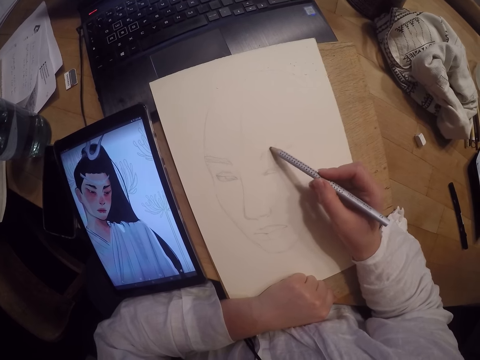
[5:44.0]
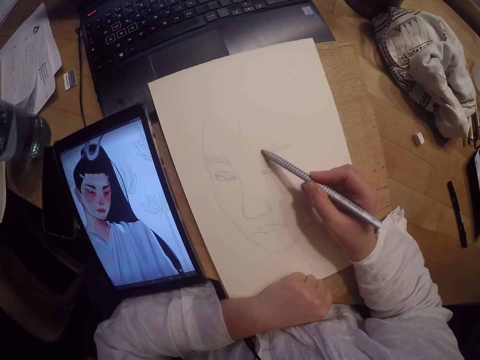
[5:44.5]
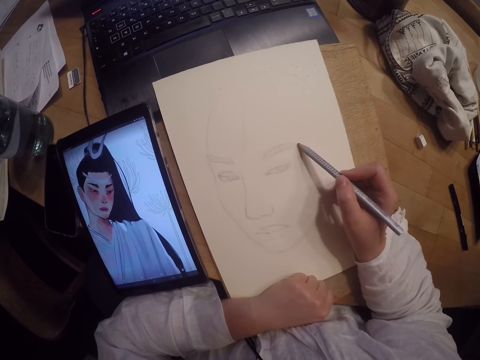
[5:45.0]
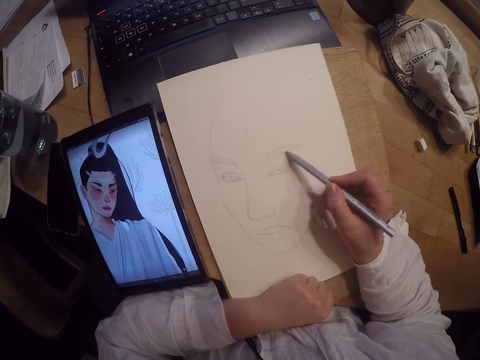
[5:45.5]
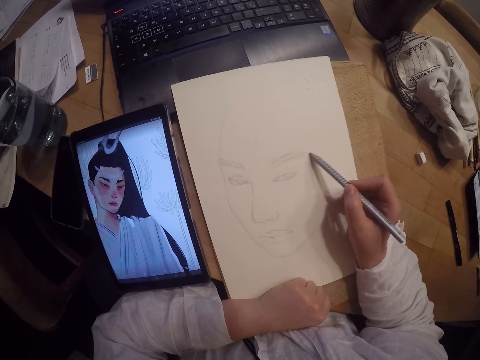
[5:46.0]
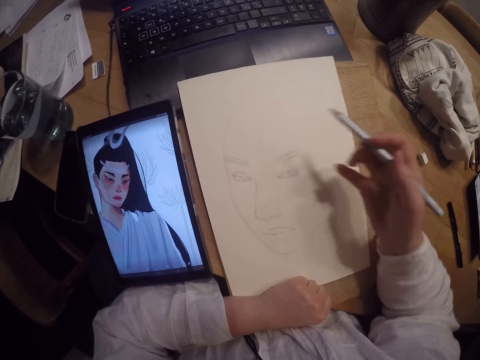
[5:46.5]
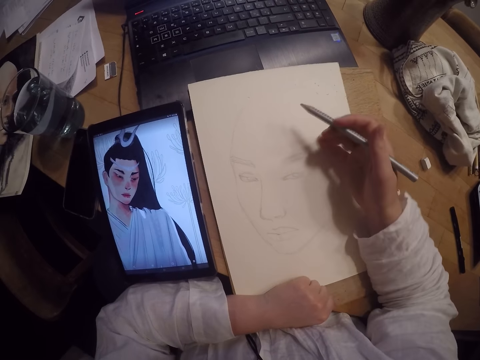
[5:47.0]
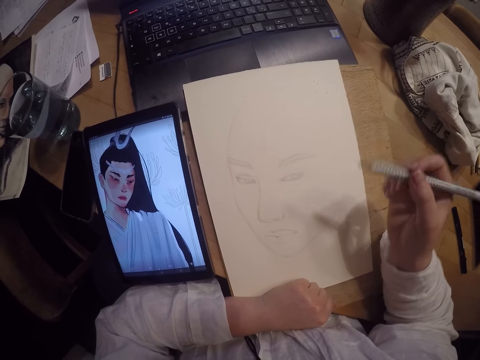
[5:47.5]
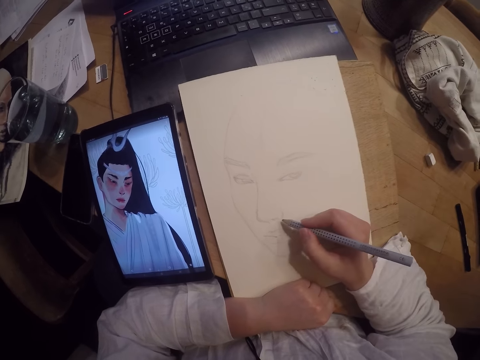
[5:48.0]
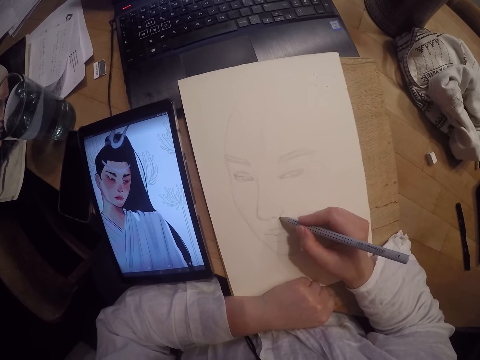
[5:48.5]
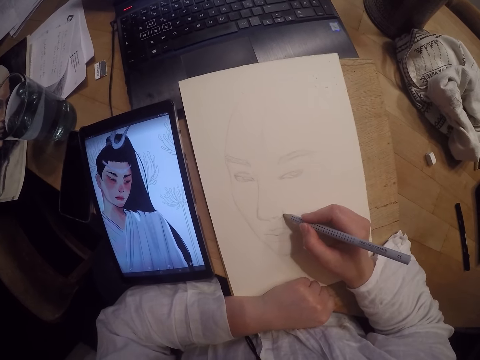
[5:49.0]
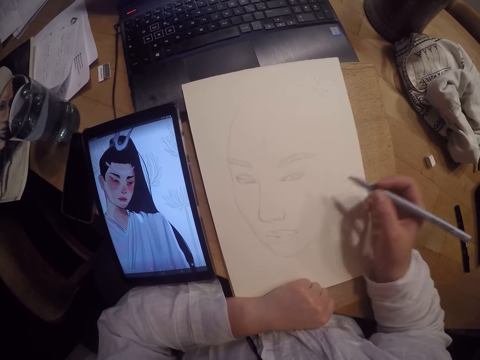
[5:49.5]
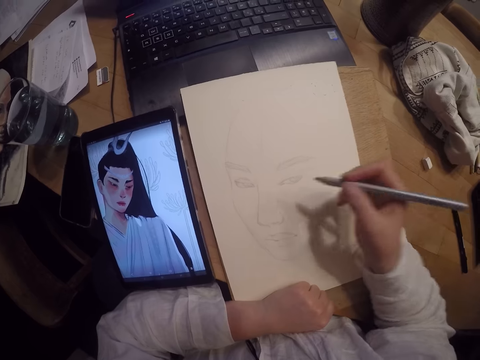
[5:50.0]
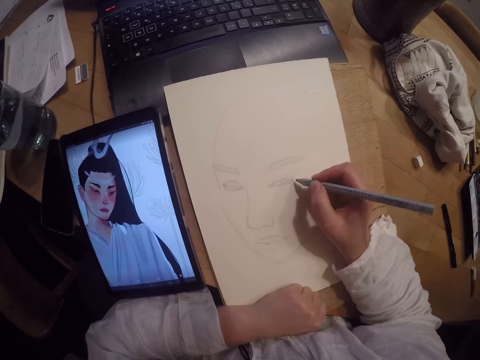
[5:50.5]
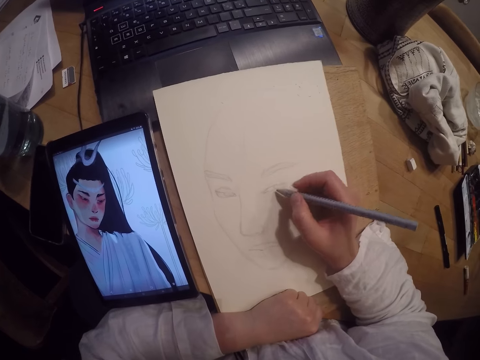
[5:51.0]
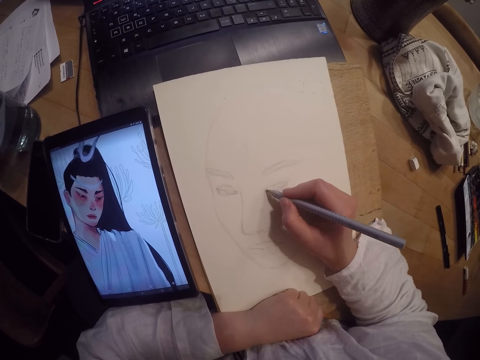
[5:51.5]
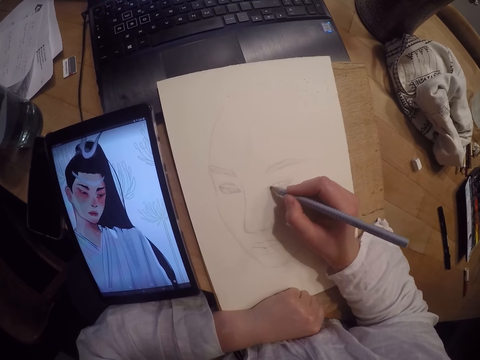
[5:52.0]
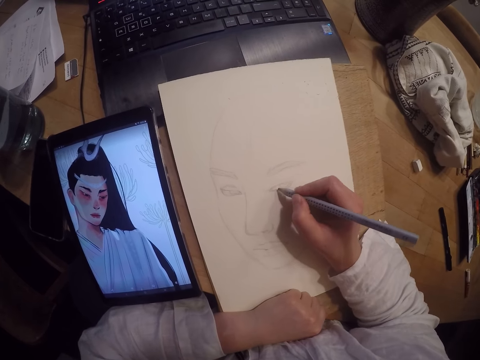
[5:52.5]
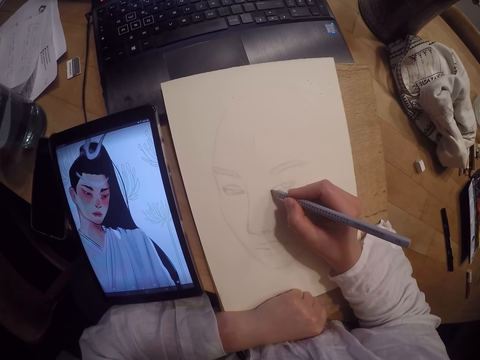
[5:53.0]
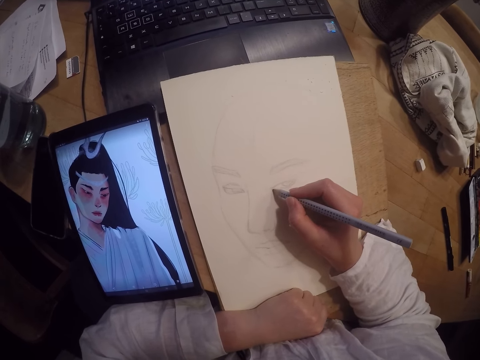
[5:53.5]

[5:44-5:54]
The camera wearer wipes the paper. They draw on the paper.

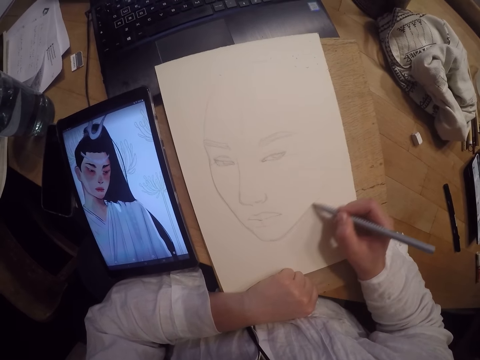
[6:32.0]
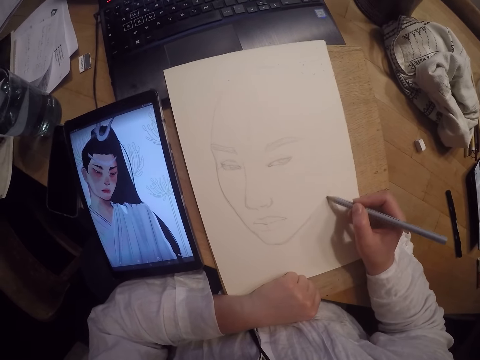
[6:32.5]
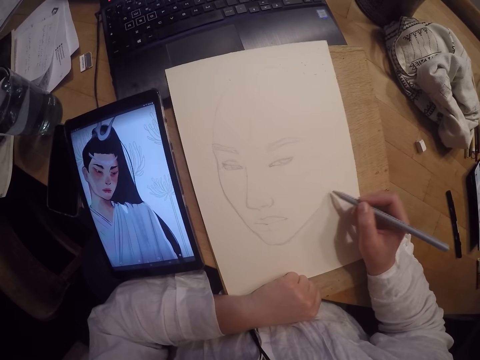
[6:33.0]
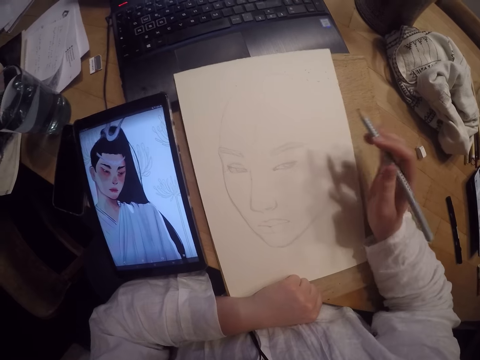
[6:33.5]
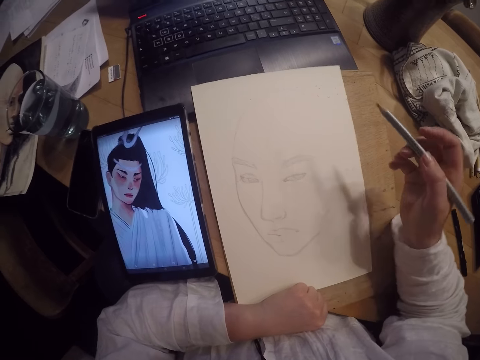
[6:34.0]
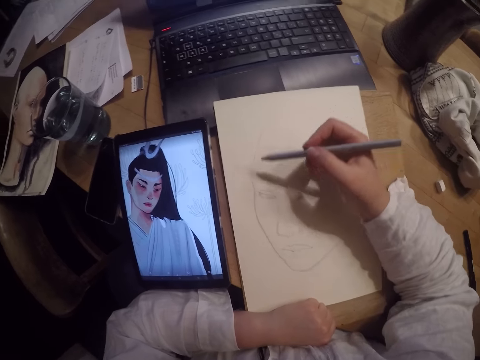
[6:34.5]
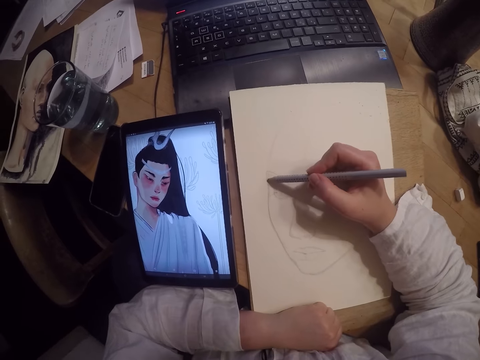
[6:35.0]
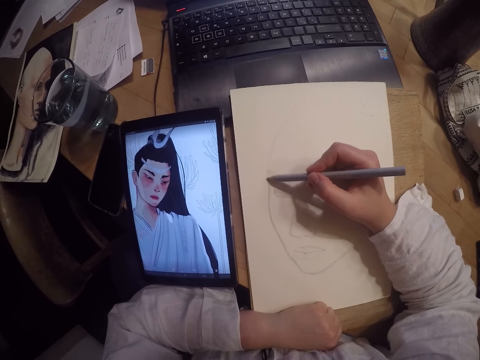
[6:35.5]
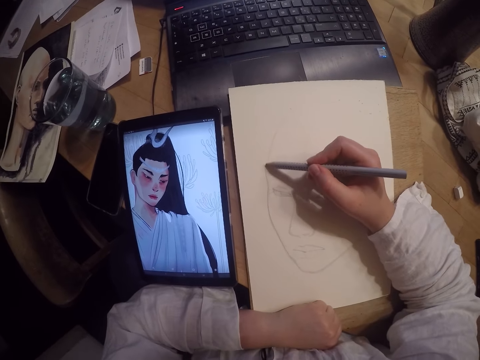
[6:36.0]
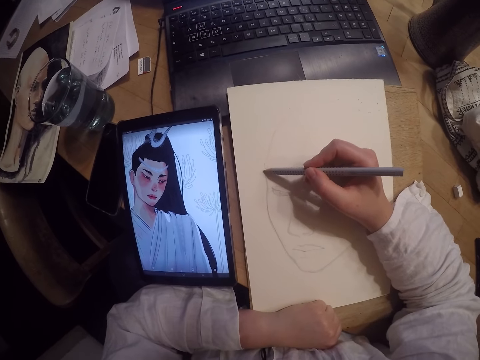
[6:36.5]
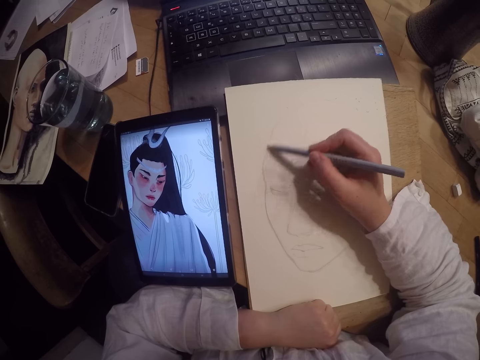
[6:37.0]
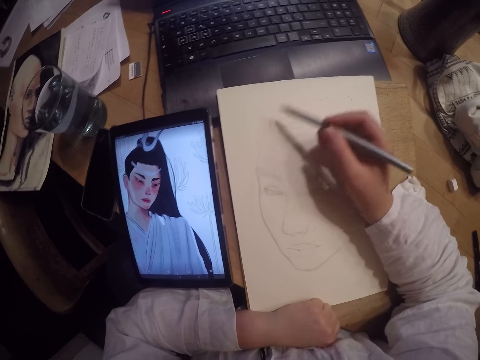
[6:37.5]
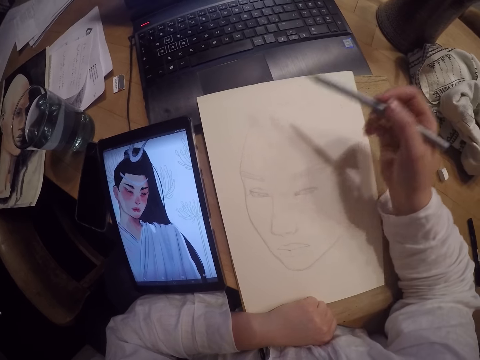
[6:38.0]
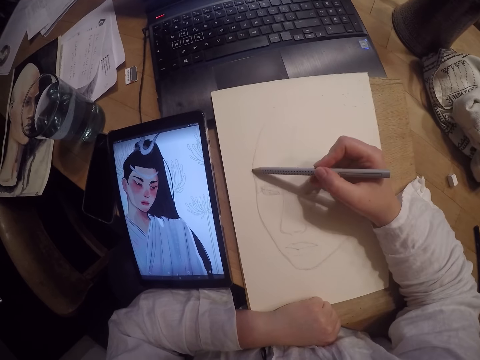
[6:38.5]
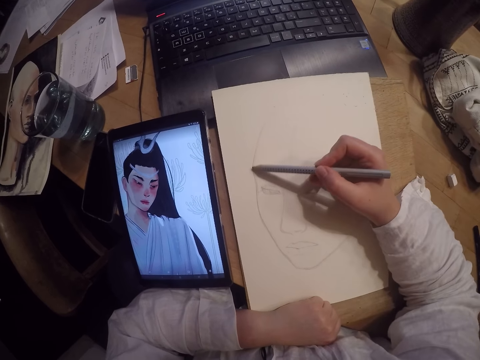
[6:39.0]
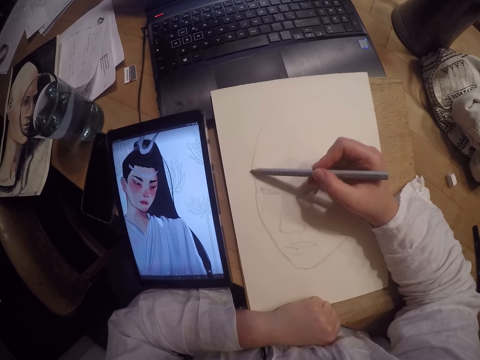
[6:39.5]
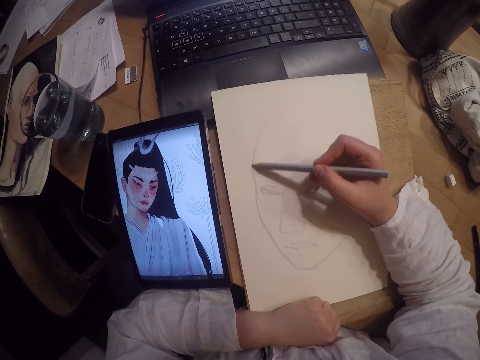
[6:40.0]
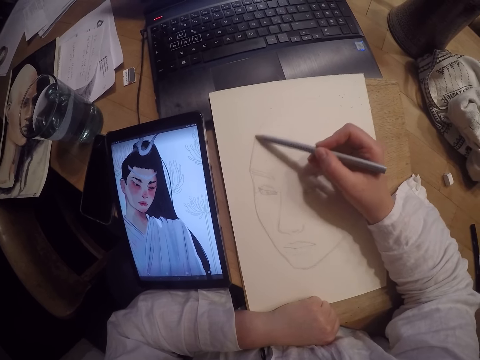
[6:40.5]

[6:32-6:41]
The camera wearer wipes the paper. They draw on the paper.

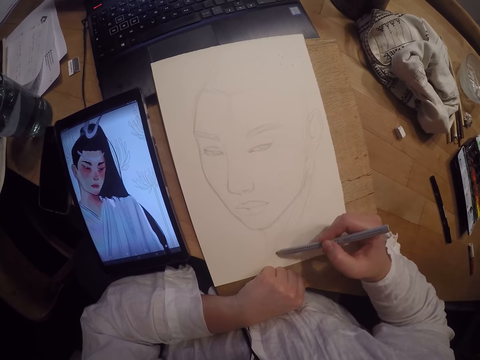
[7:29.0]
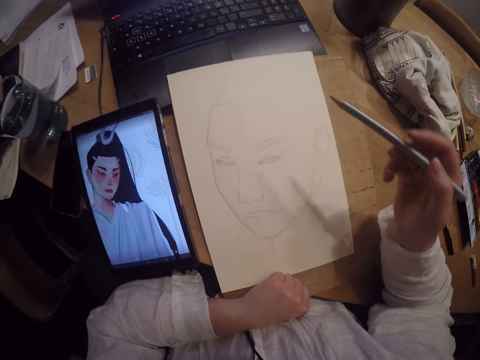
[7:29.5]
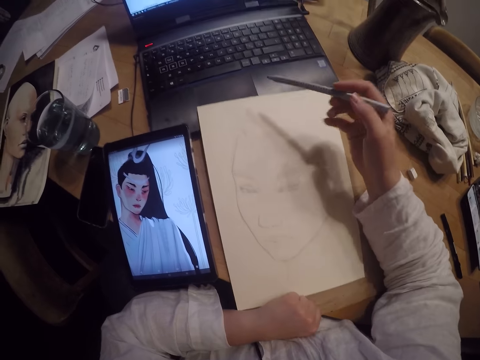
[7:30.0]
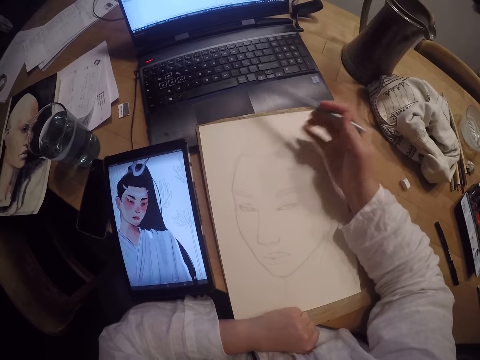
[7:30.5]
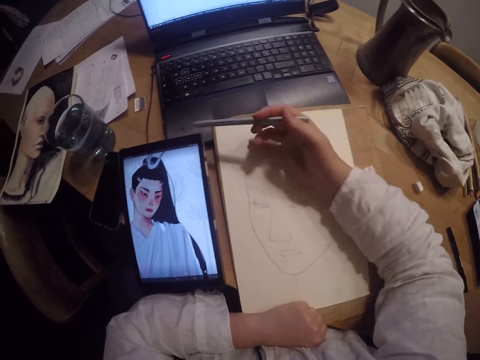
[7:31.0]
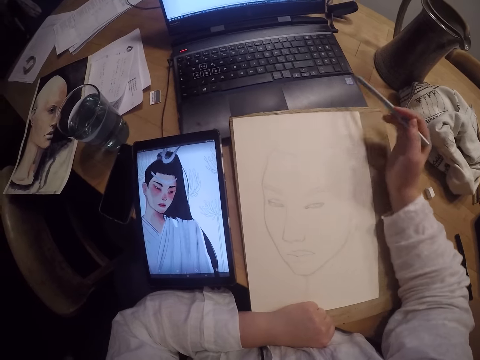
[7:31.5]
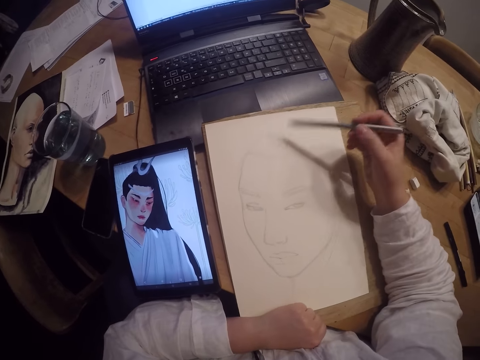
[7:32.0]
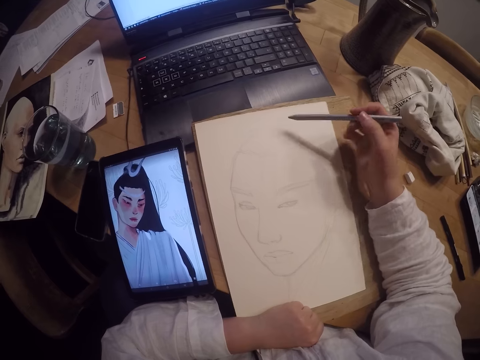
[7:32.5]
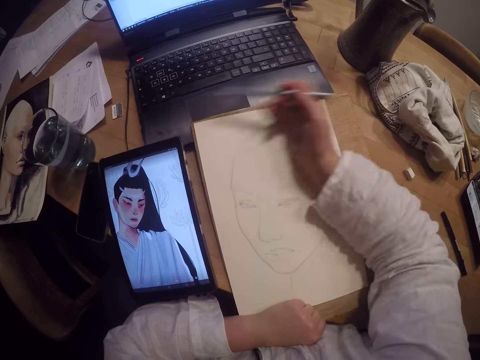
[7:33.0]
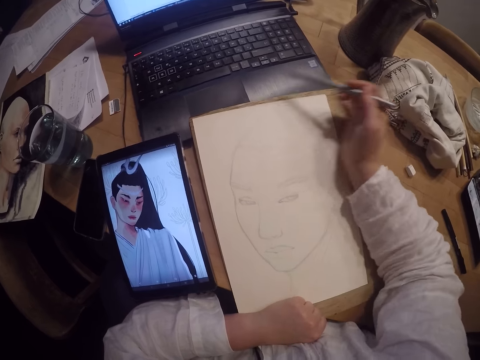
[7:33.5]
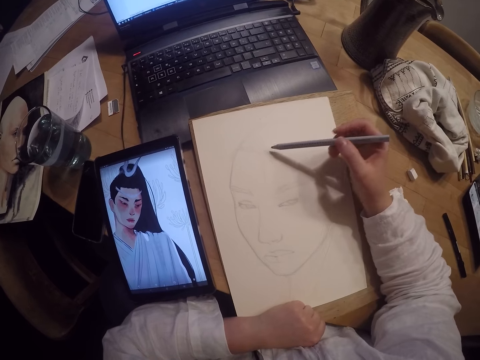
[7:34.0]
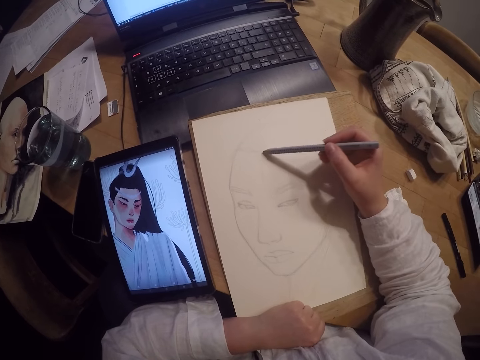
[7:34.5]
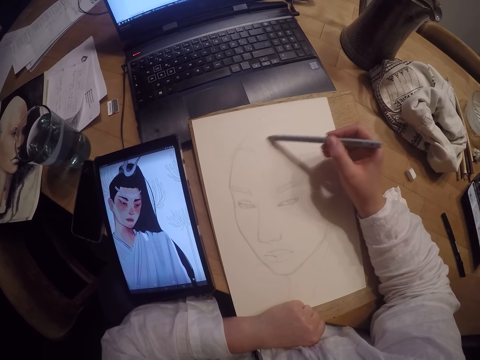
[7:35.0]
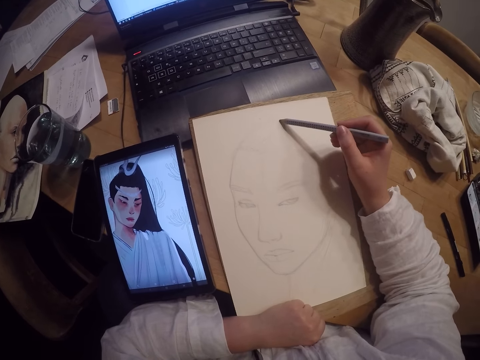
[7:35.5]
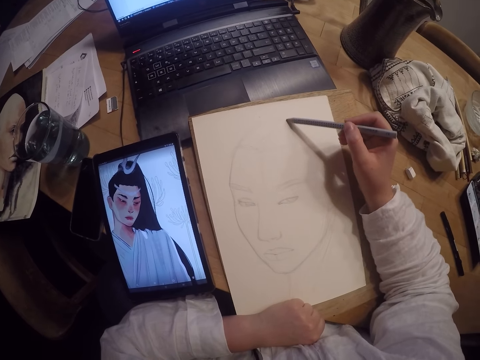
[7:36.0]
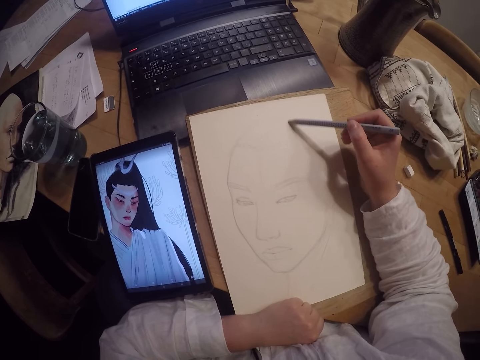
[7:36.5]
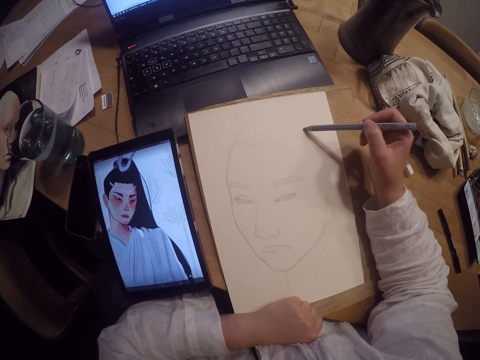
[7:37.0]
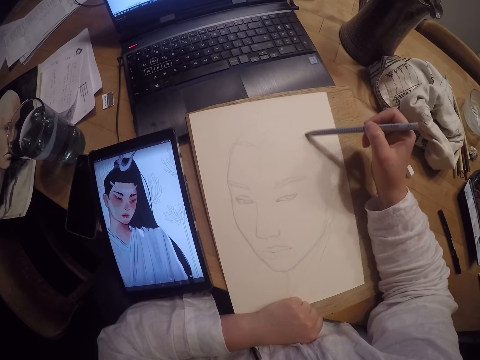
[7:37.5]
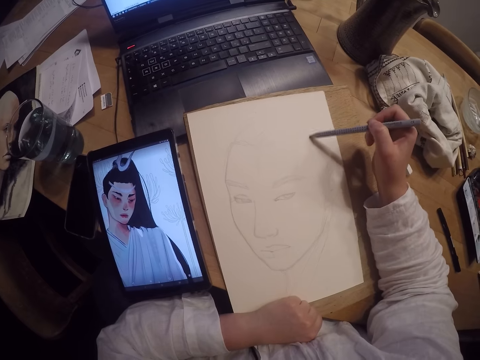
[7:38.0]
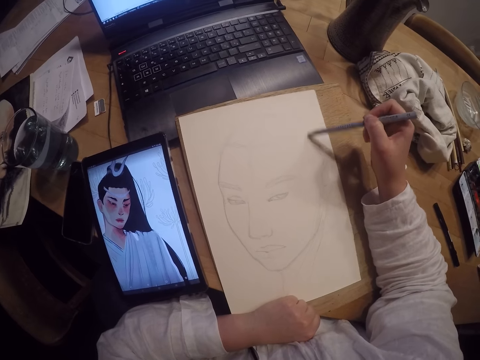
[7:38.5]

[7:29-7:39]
The camera wearer wipes the paper. They draw on the paper.
